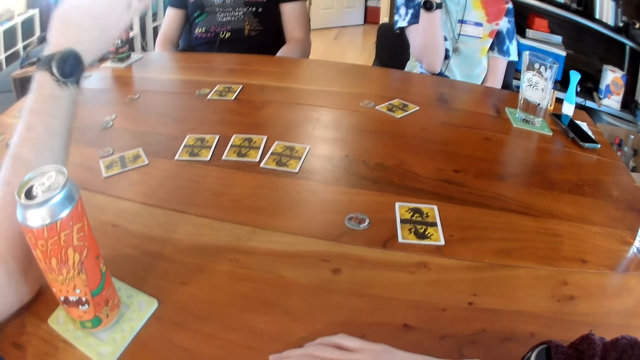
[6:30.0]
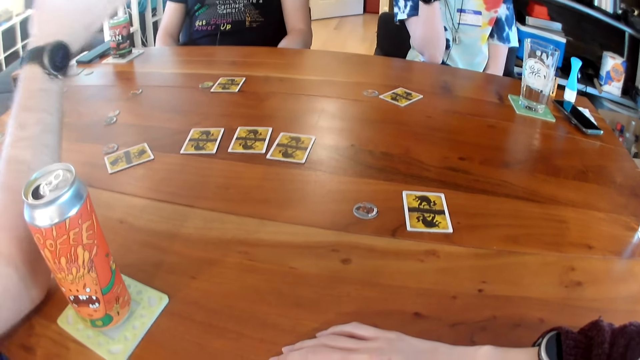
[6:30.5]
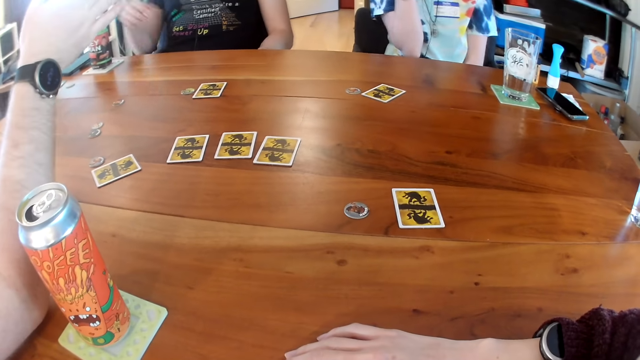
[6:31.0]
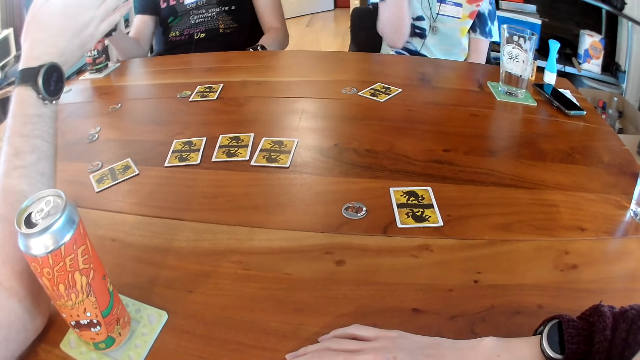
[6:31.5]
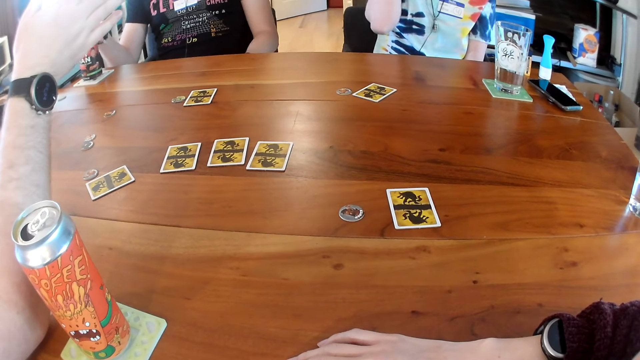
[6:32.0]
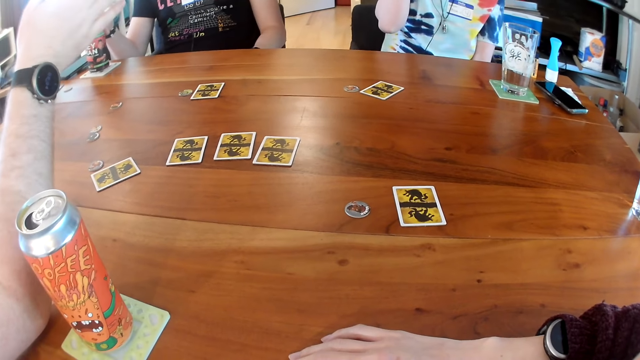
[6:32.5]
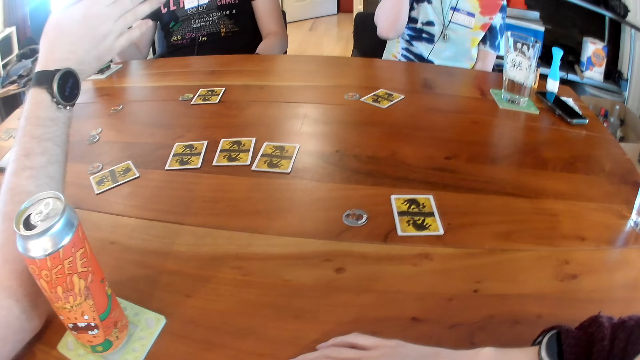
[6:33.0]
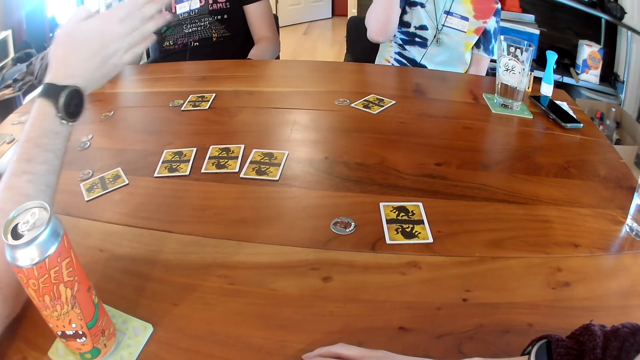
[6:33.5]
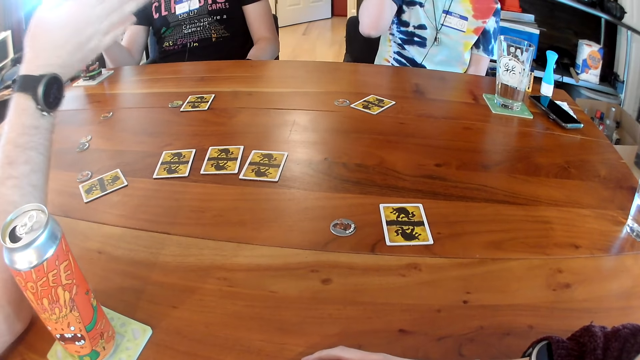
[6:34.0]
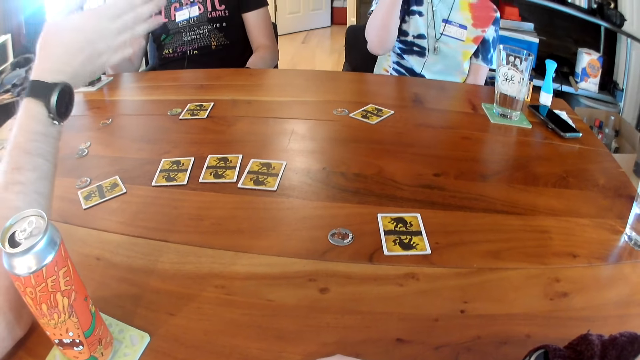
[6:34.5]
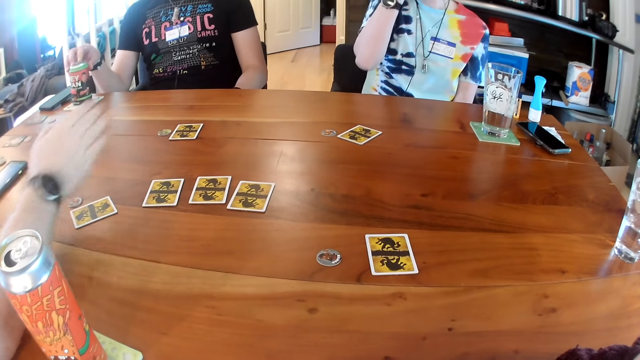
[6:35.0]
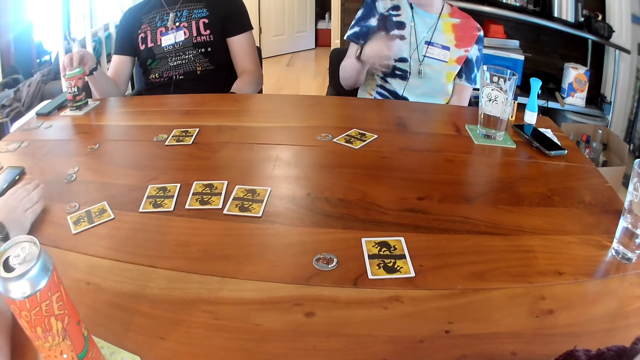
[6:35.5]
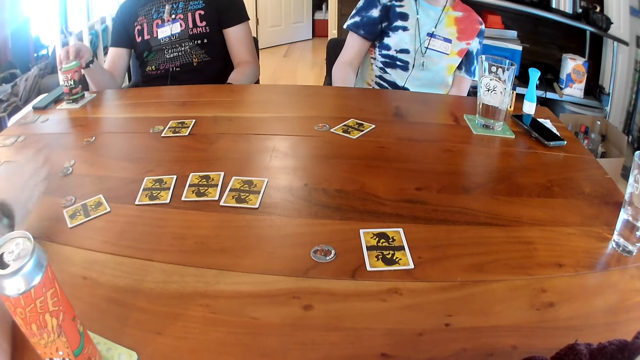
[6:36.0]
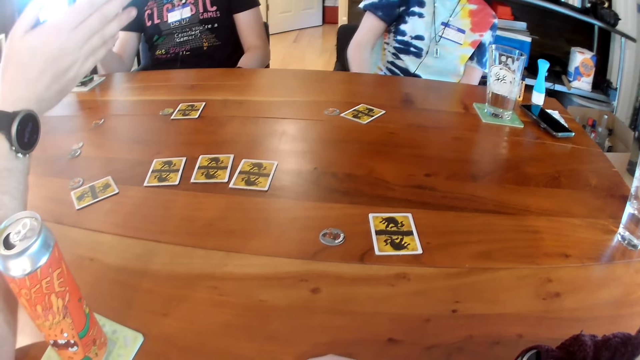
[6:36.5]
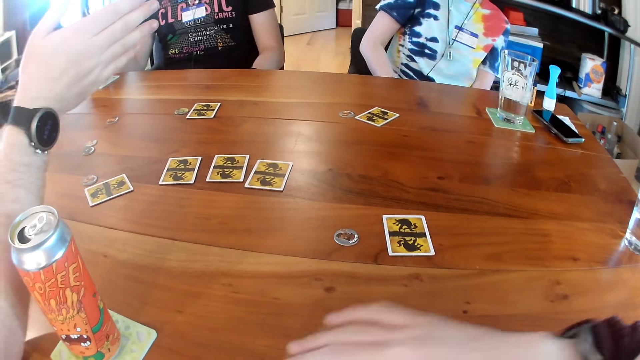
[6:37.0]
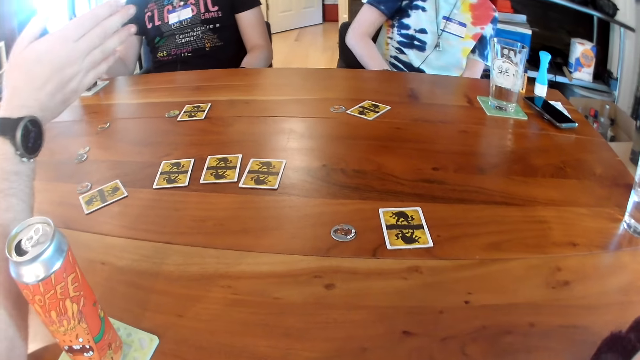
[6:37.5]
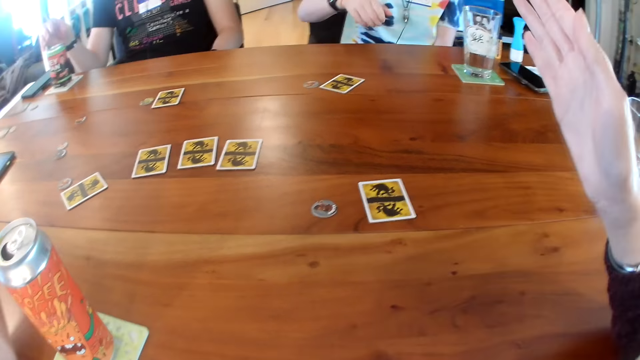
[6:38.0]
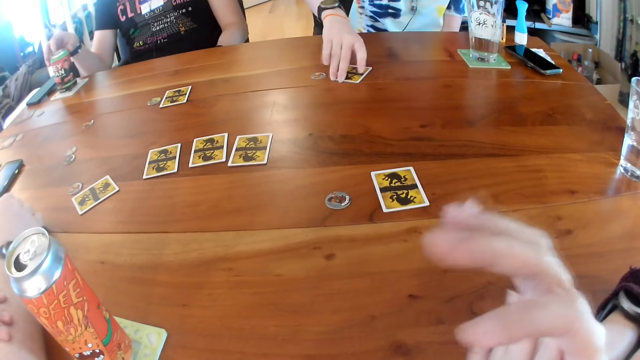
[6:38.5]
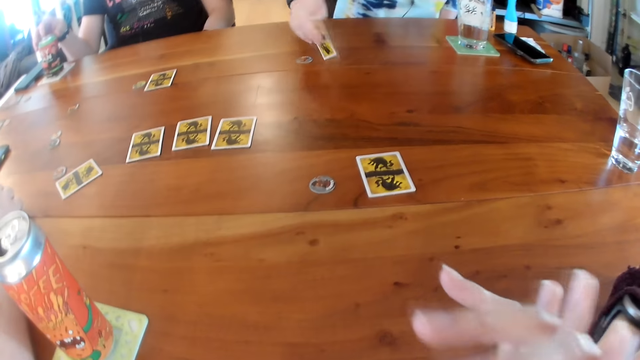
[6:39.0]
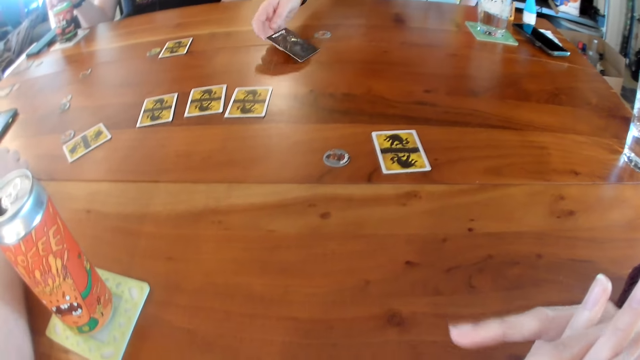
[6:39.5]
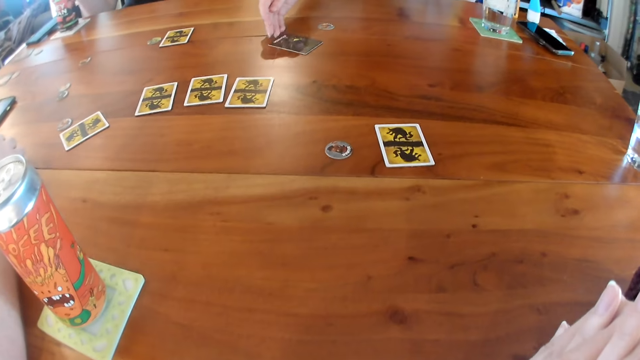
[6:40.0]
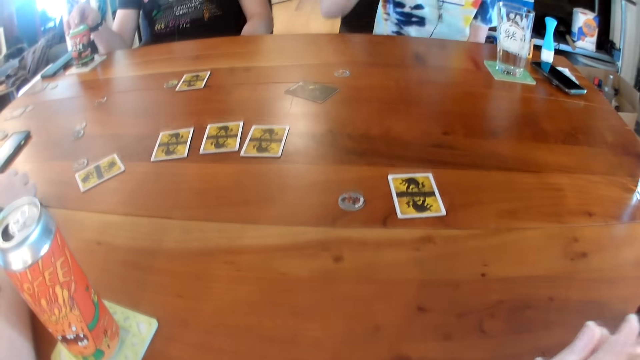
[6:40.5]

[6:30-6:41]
A man touches the can of drink on the table with his right hand. A woman turns over a card on the table with her right hand.

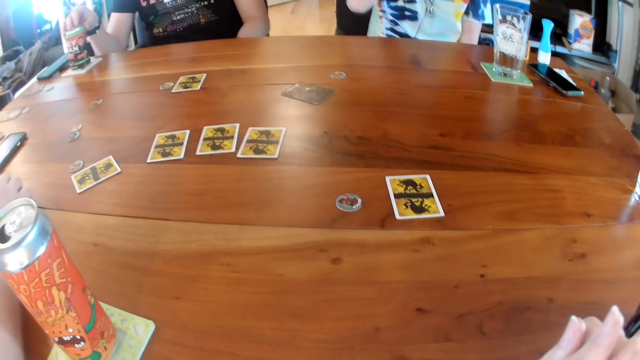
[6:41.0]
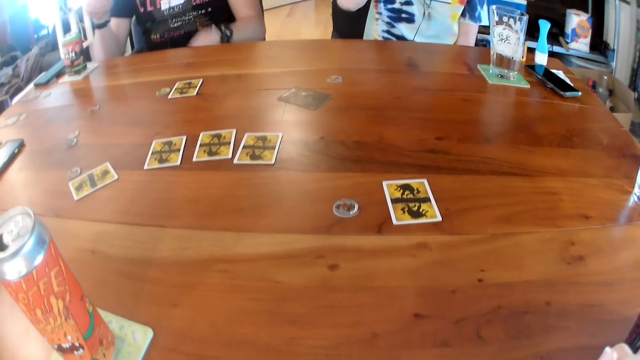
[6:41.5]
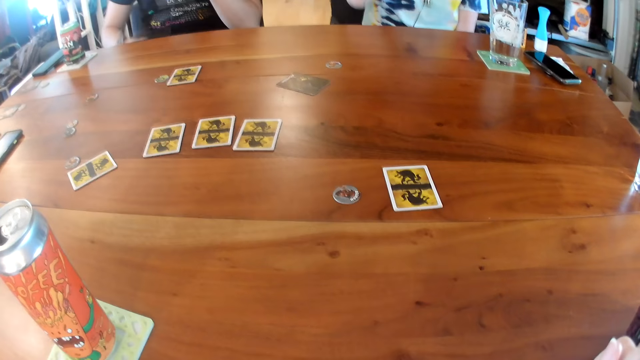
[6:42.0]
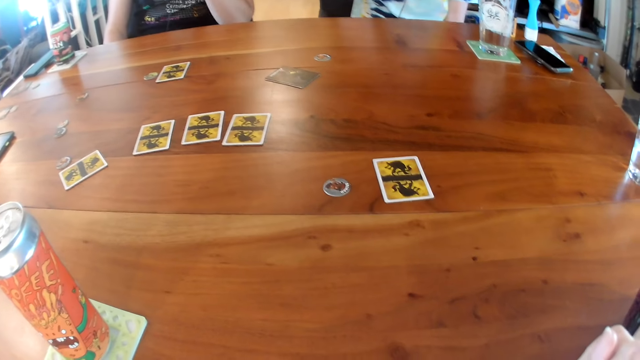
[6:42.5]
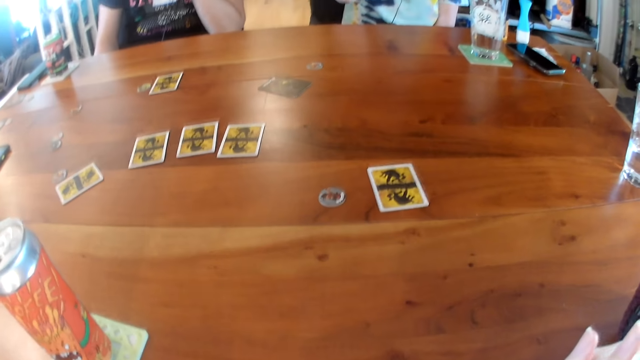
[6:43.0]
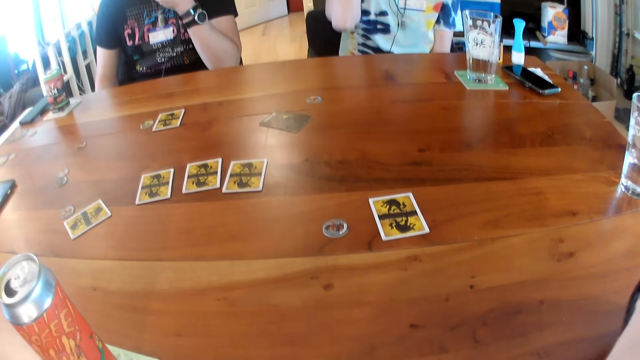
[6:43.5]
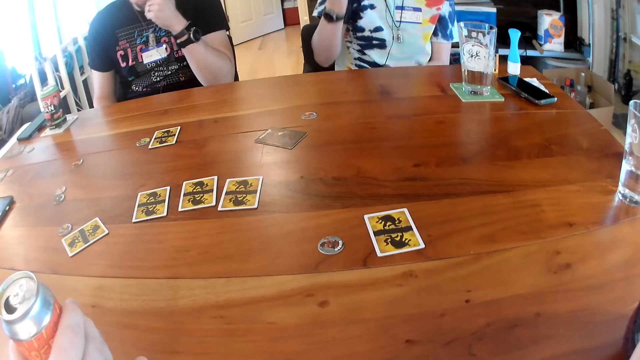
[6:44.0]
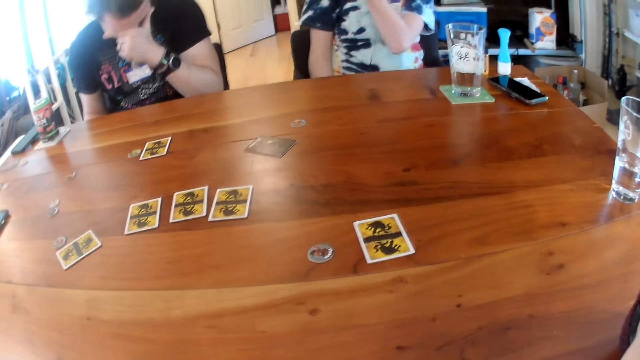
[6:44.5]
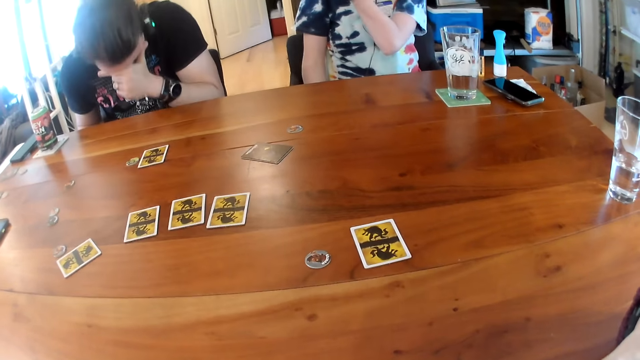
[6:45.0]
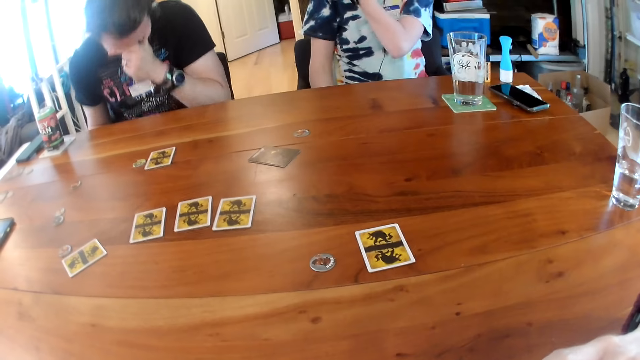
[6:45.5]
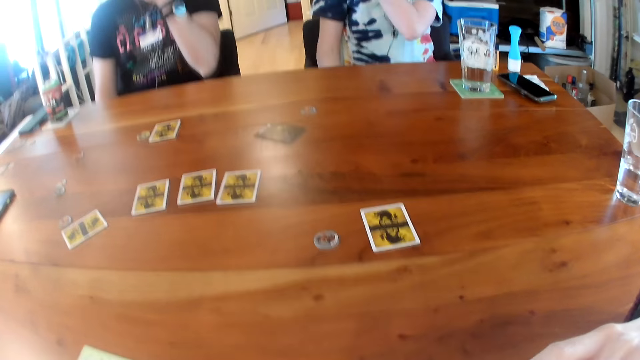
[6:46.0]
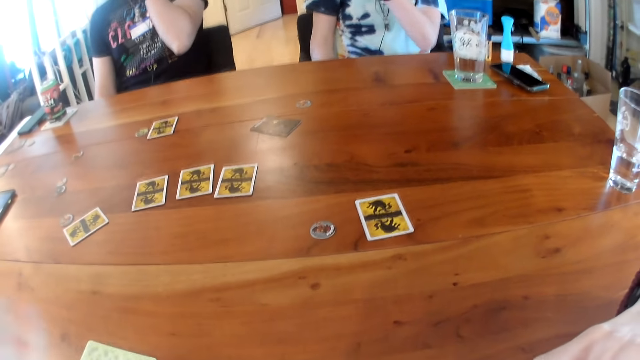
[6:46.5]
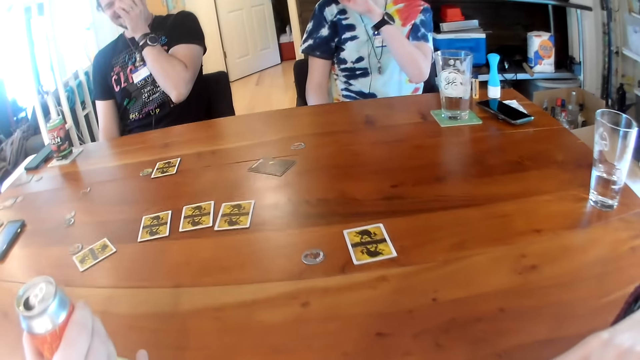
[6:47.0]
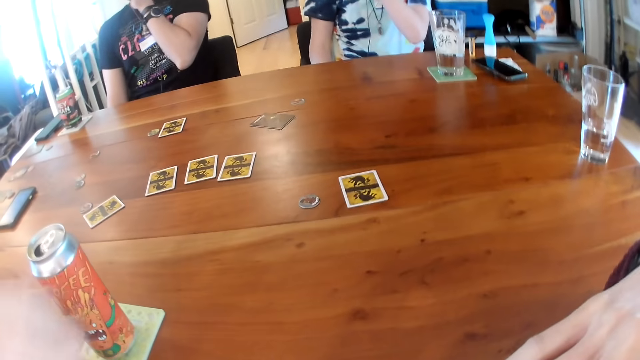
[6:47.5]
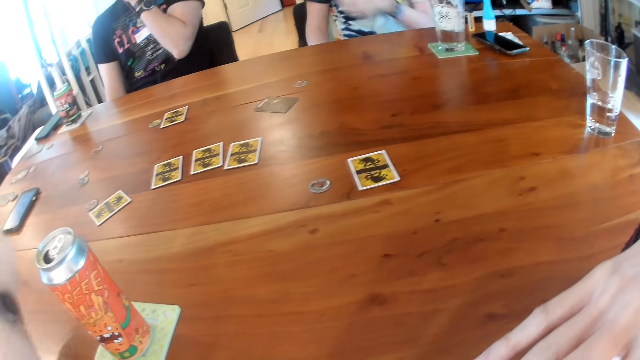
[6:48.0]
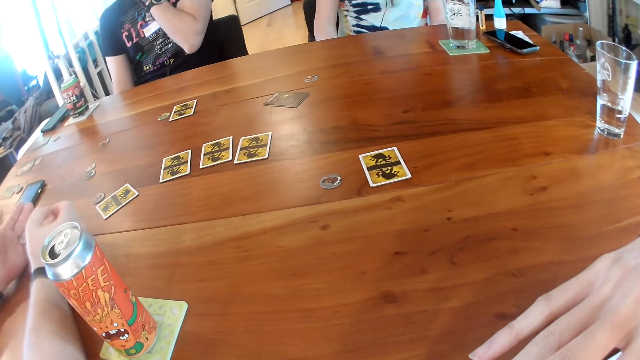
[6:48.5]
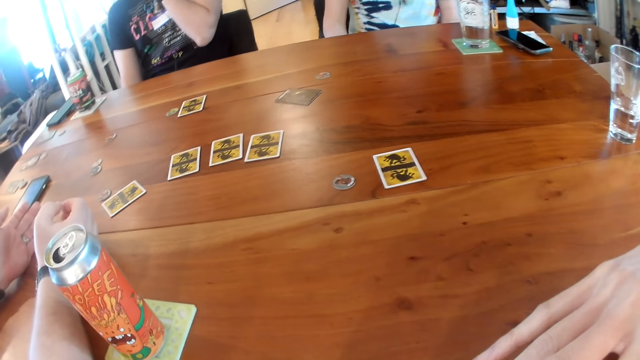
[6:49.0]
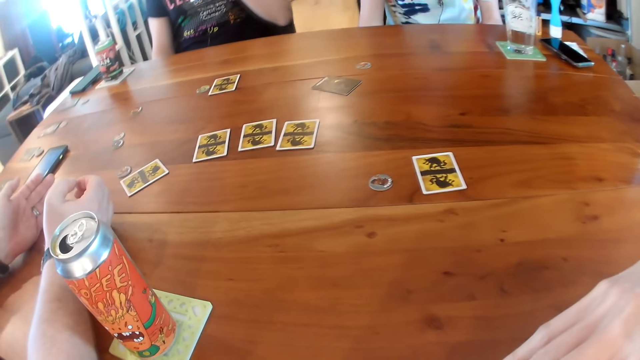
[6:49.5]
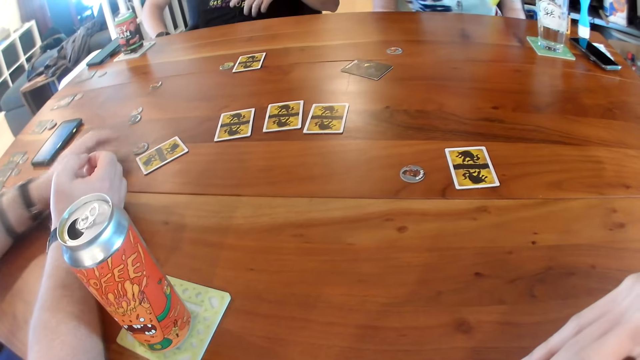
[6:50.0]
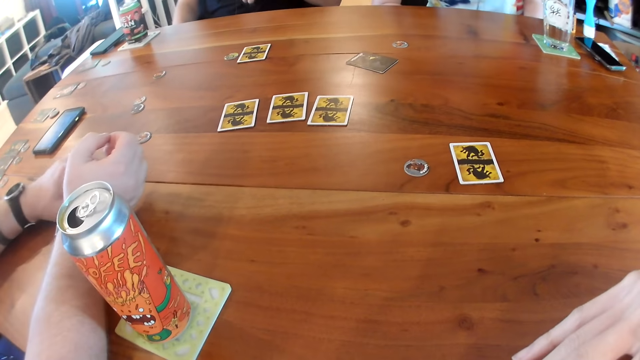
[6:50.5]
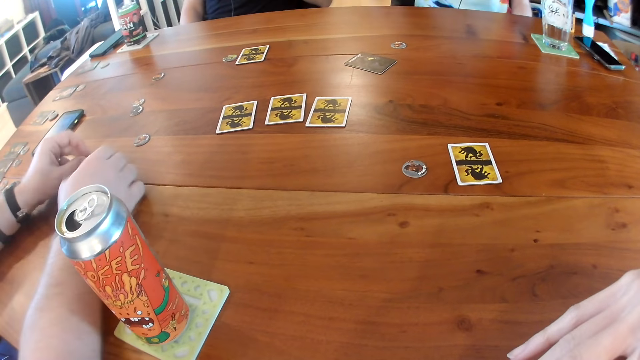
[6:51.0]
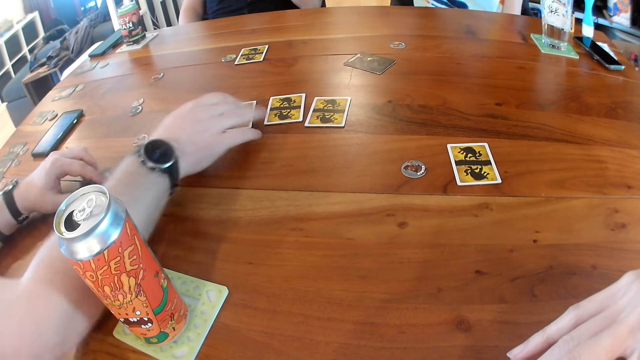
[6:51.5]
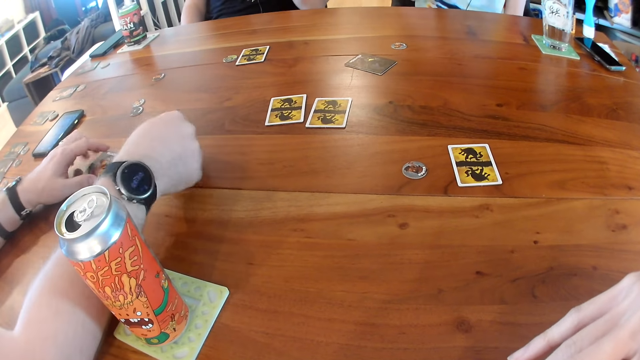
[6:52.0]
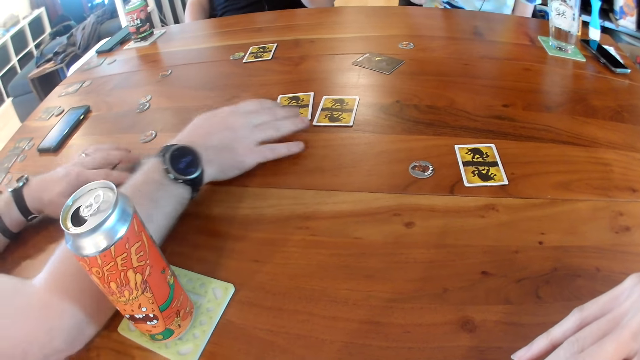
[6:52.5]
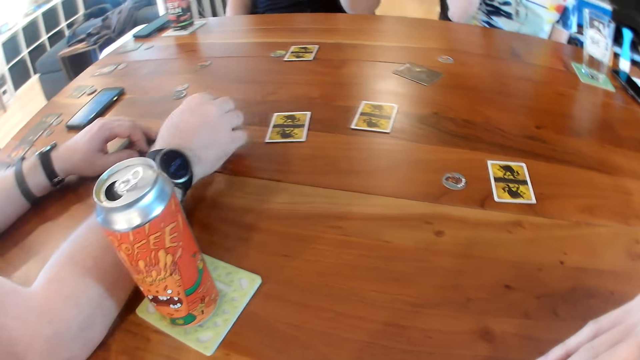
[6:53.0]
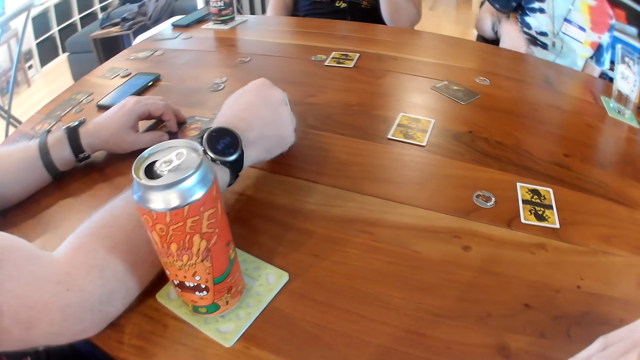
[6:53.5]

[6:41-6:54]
A man removes his right hand from the can of juice. Another man picks up the can of juice with his right hand. A person talks. The other man drops the can of juice on the table with his right hand and moves a card on the table with his left hand. Another person talks. The other man interacts with the camera wearer, the first man, and a woman. He turns over a card on the table with his right hand and touches a card on the table with his right hand.
